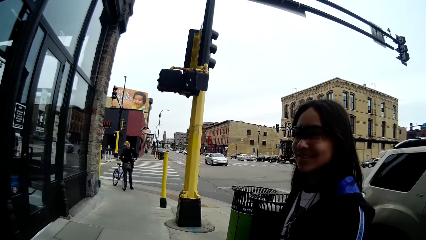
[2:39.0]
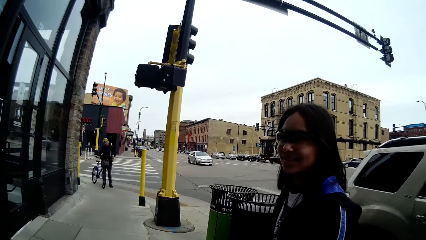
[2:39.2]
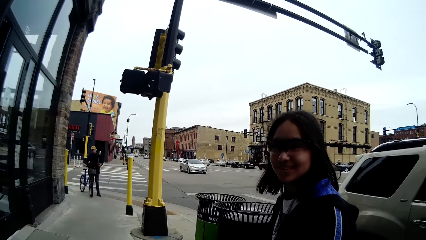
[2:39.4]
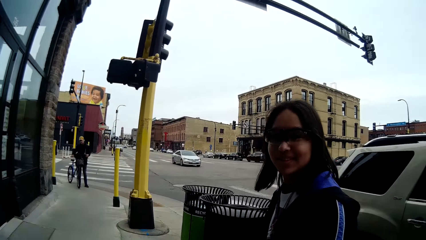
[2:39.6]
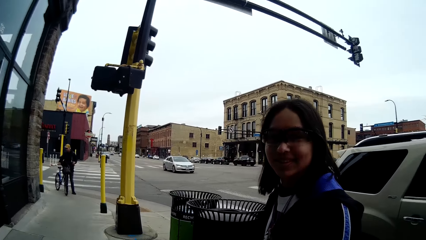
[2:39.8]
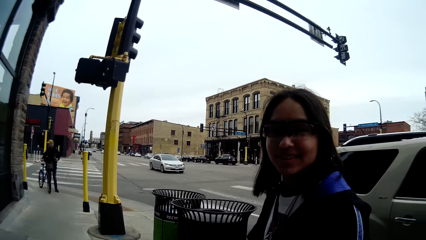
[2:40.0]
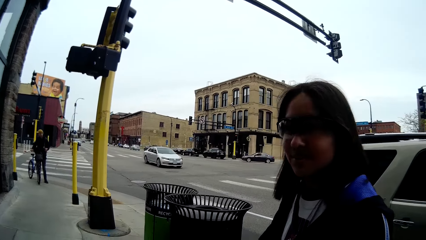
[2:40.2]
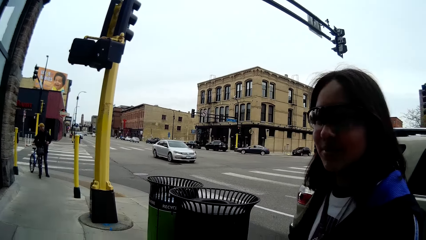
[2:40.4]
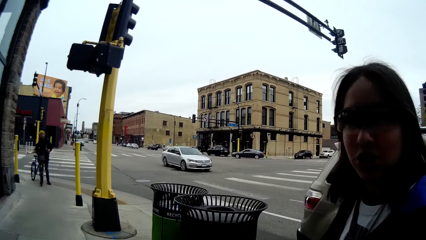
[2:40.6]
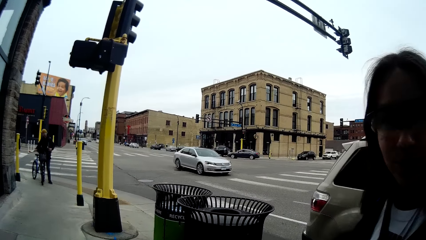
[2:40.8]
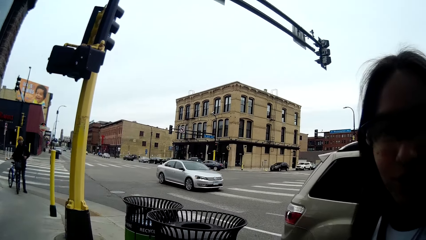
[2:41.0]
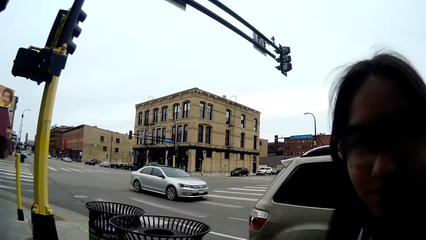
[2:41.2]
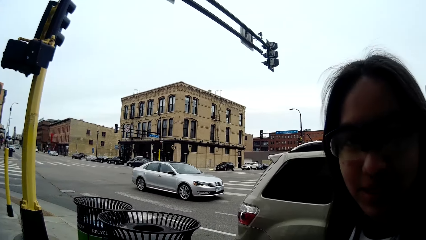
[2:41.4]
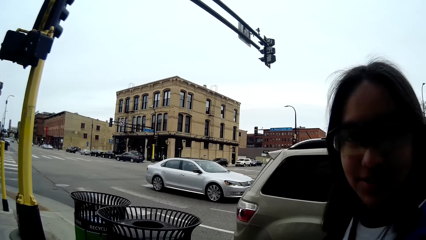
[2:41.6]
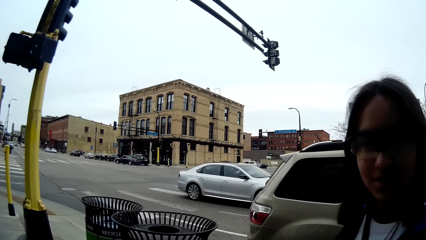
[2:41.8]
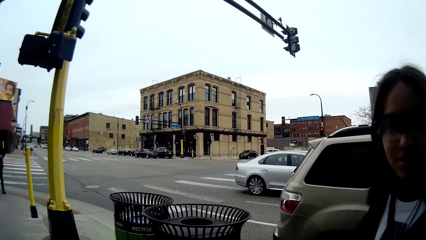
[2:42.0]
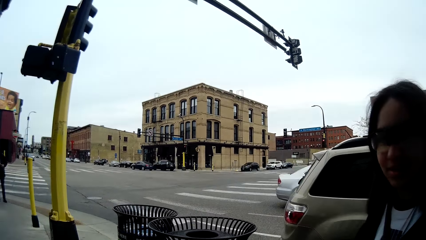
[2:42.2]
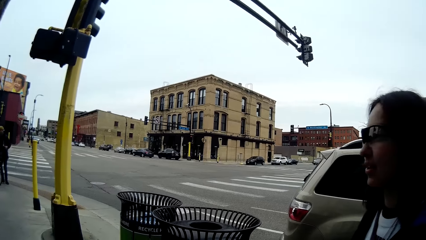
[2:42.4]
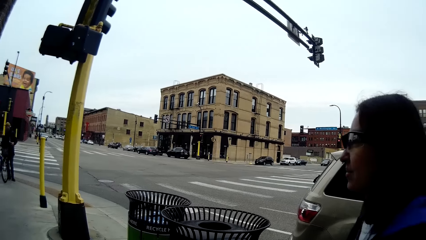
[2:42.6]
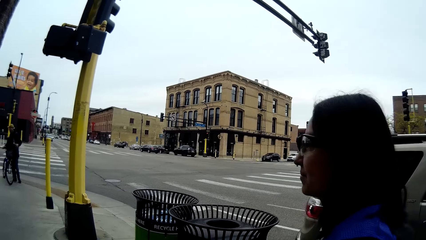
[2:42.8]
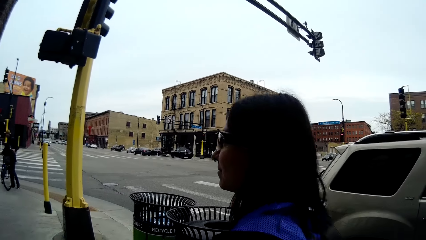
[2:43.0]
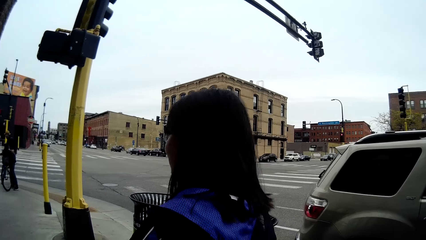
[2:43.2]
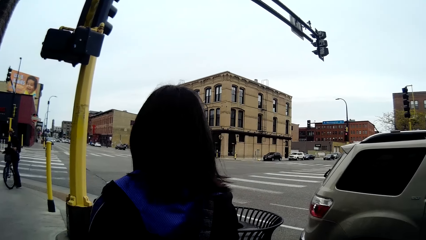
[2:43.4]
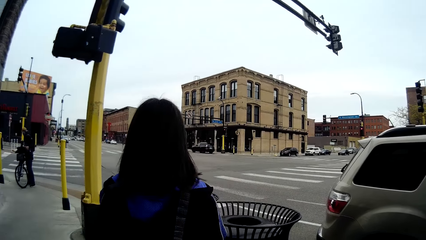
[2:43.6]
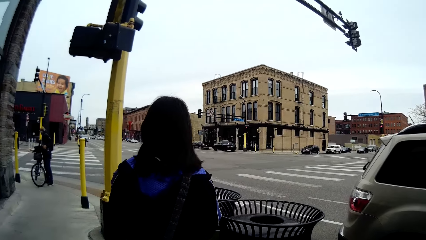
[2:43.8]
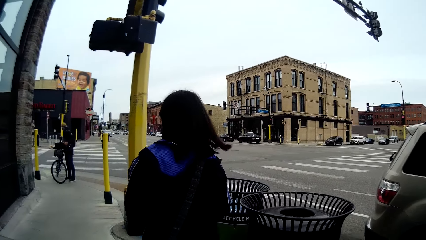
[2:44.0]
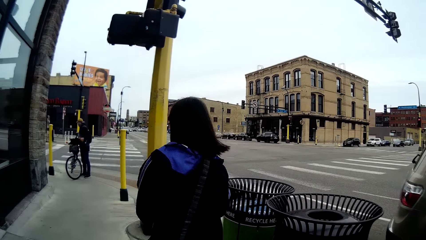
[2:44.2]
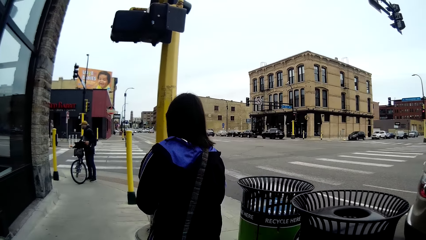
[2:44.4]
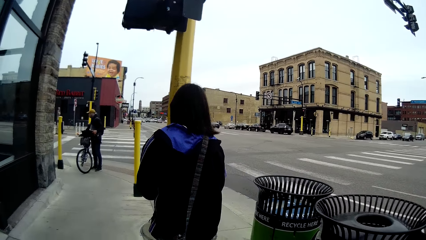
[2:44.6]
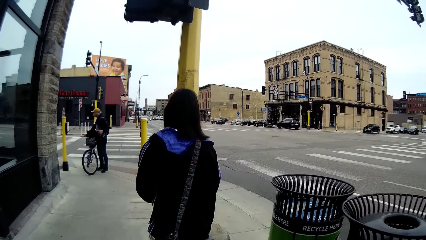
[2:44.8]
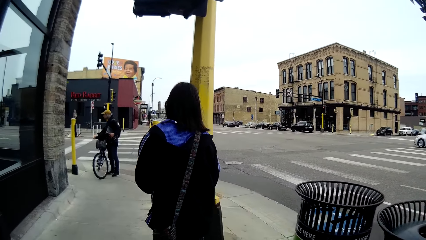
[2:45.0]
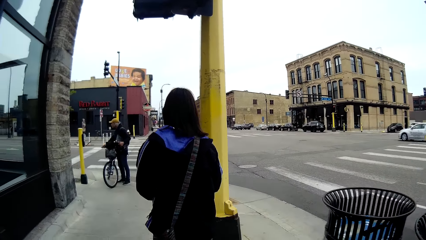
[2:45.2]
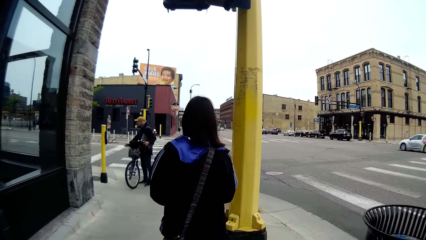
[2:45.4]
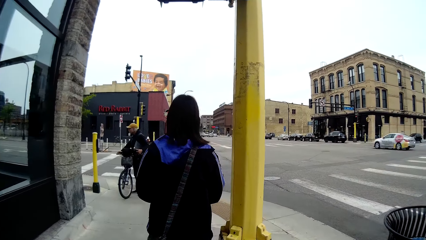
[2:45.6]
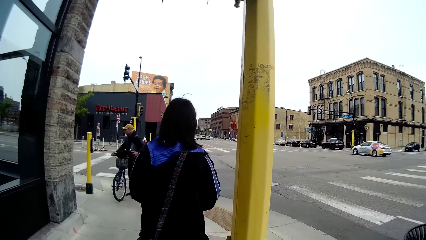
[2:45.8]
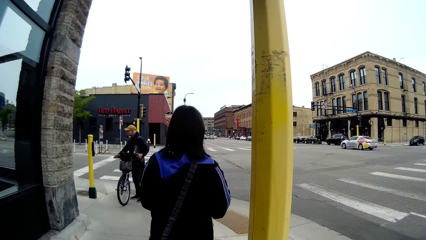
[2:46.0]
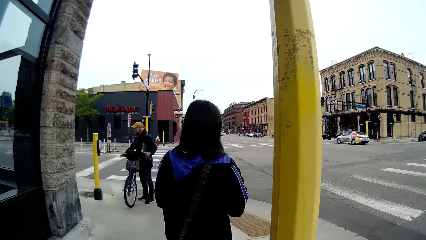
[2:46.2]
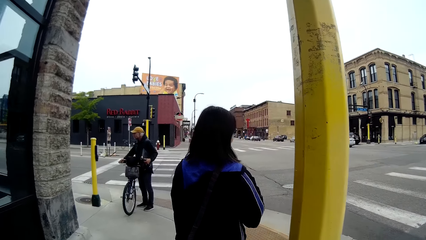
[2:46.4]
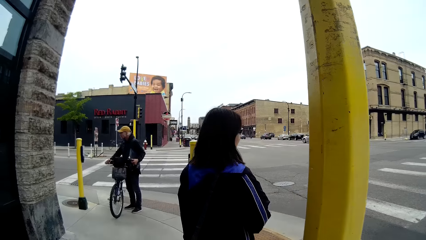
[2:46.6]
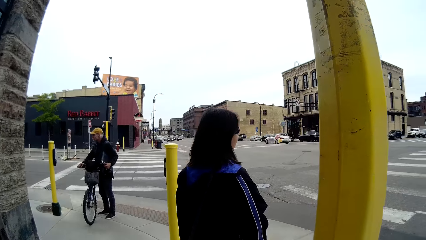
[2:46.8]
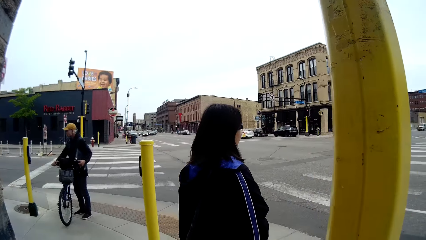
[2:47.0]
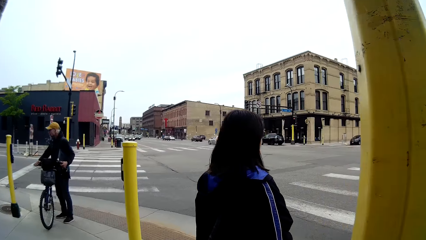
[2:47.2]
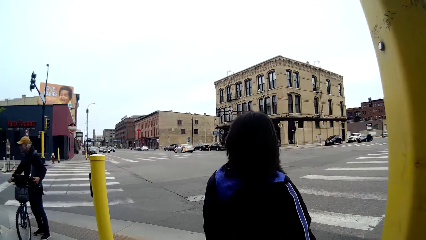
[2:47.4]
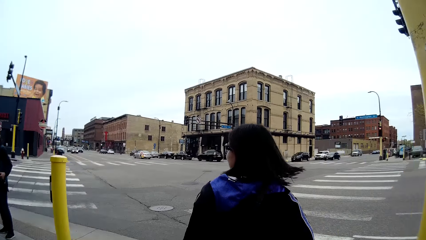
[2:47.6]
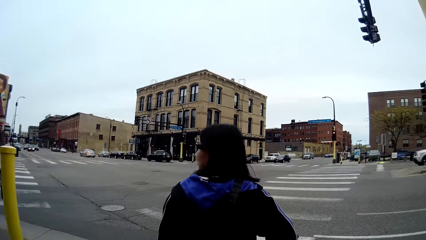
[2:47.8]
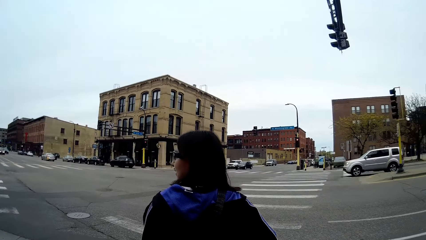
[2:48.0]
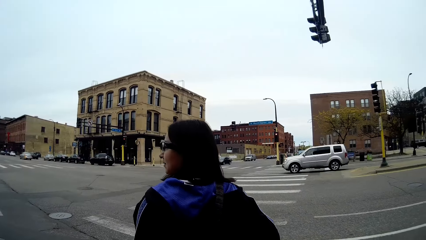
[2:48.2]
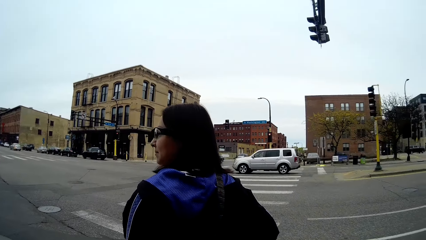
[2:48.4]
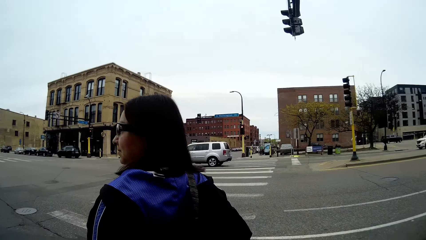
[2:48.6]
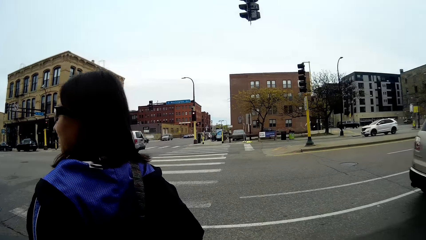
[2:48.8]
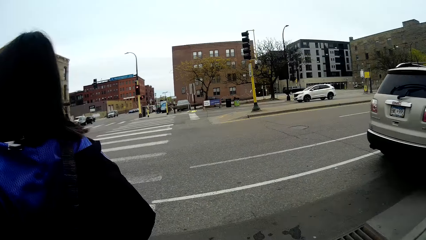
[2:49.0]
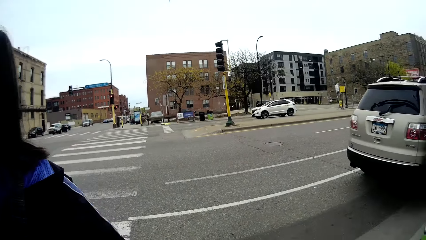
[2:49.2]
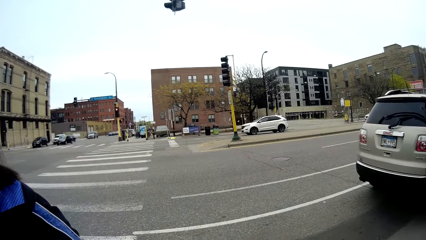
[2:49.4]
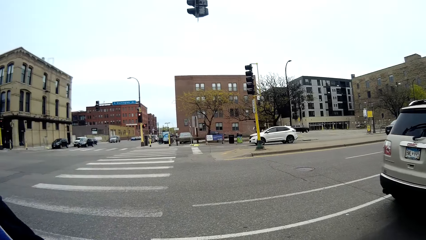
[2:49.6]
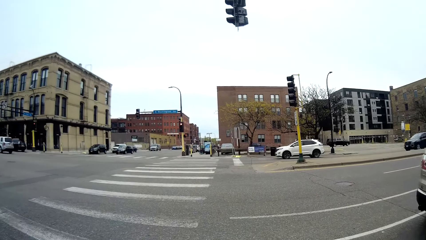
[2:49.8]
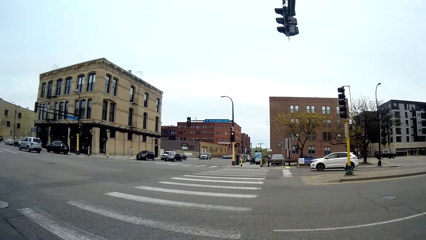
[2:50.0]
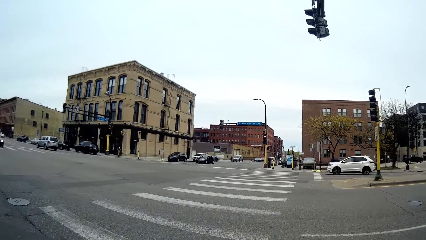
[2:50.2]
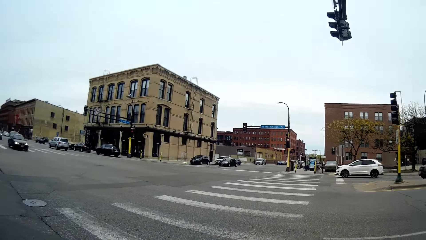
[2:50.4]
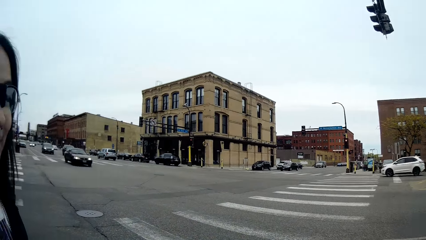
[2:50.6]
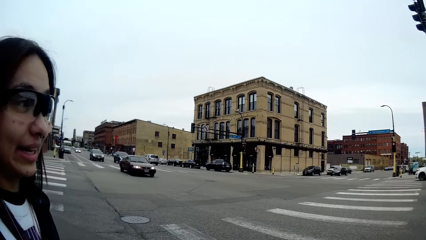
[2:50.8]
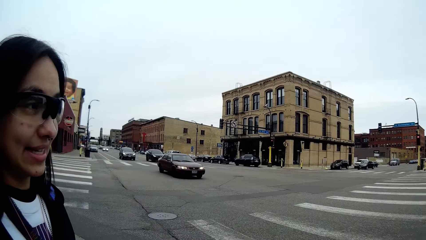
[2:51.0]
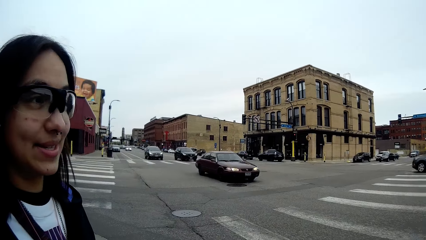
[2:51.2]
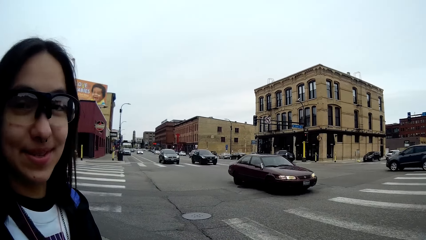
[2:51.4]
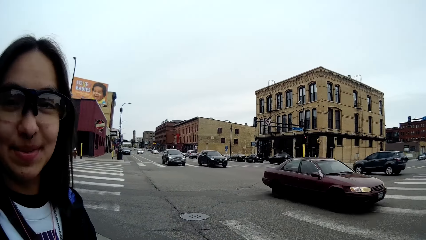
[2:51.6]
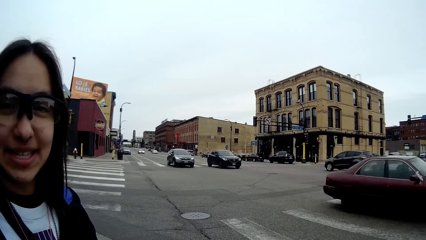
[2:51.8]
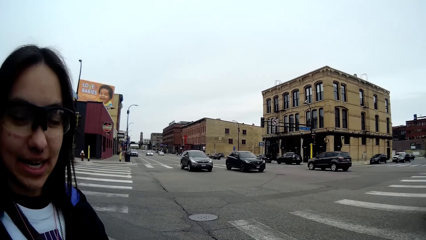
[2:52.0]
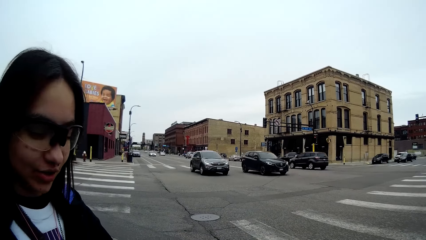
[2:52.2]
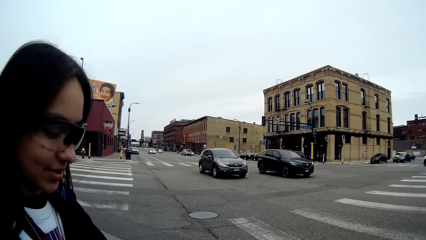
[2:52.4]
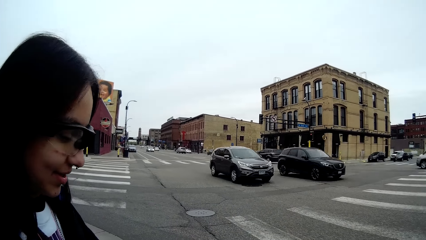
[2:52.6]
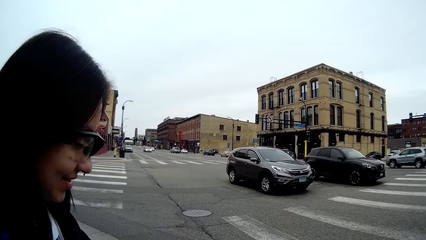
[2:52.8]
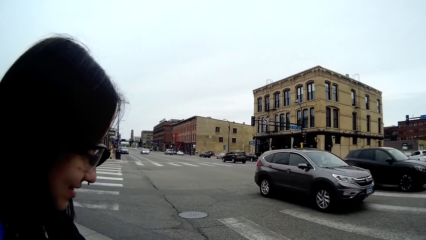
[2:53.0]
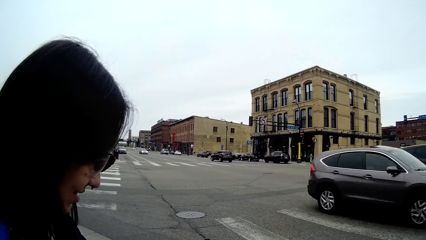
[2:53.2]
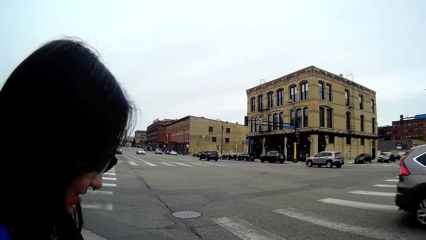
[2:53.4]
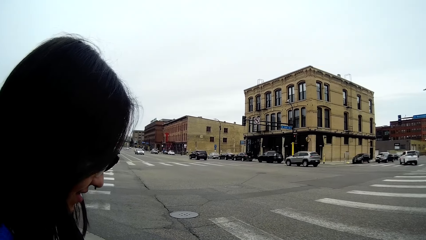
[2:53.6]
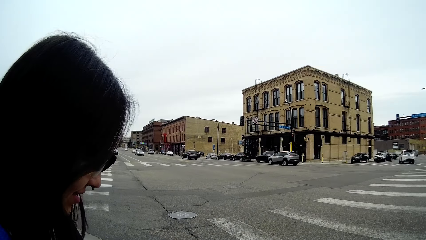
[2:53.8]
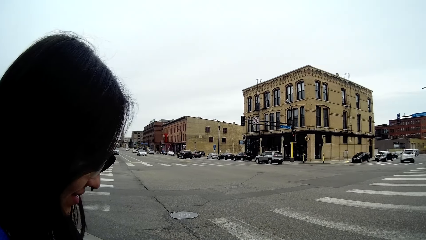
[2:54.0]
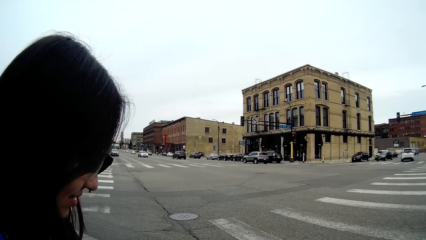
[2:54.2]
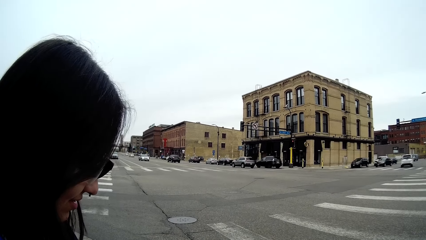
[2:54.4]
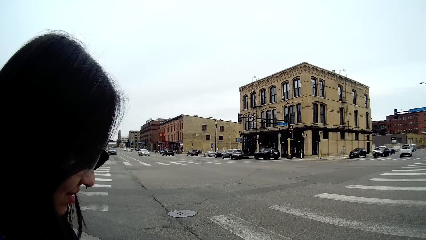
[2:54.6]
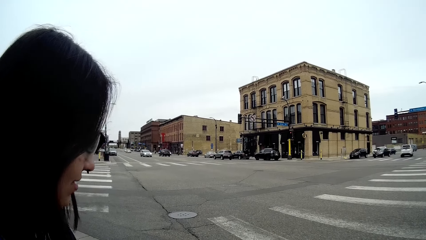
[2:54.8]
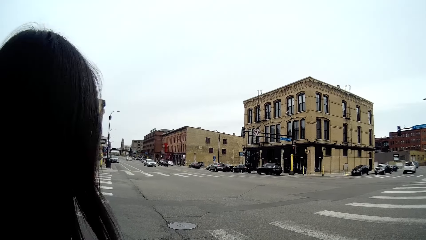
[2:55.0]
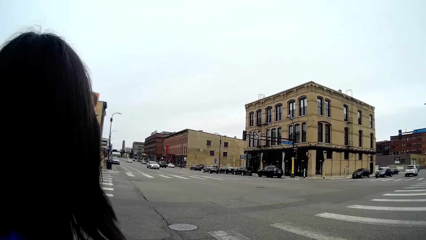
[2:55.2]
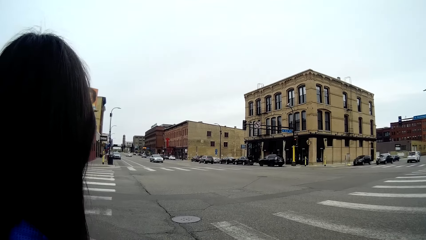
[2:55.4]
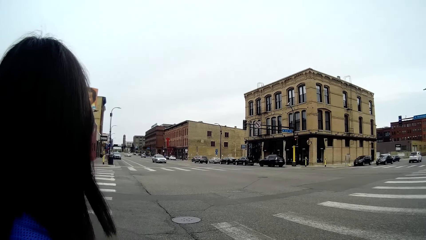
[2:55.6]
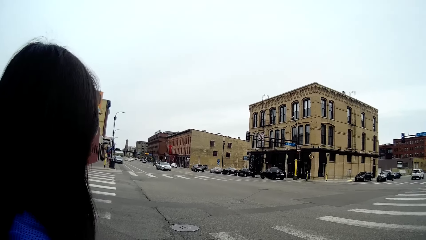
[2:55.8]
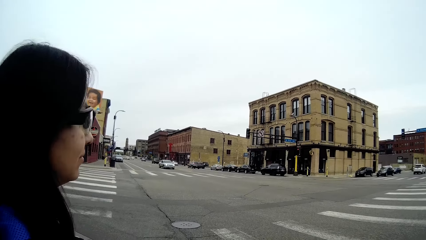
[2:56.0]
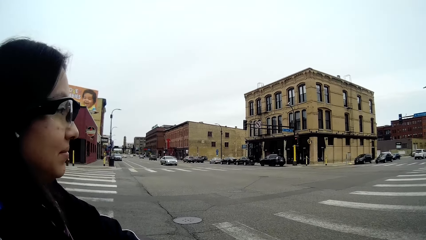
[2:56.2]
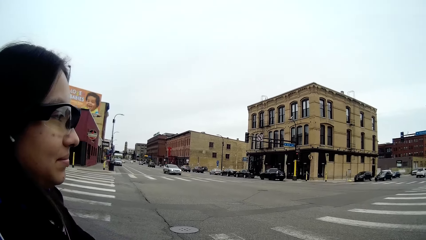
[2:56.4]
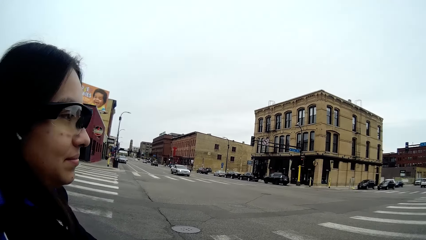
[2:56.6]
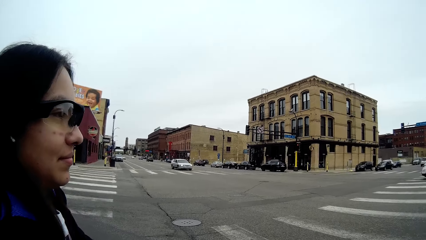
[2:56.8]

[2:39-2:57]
A car drives past the camera wearer. A woman walks on the road. The camera wearer walks on the road. A car drives past them again. The woman converses with the camera wearer. The camera wearer stands on the zebra crossing. The woman stands on the zebra crossing. A car drives past the camera wearer repeatedly.
